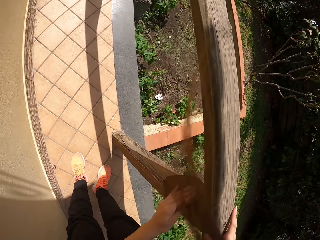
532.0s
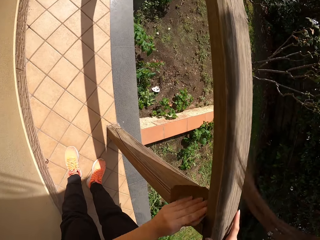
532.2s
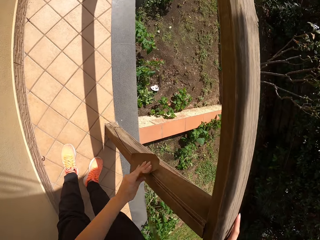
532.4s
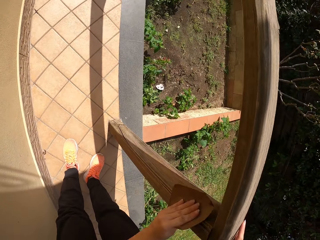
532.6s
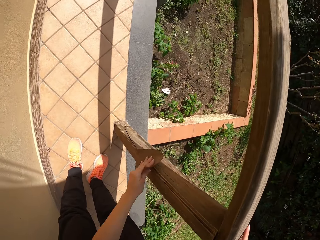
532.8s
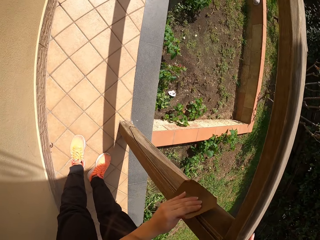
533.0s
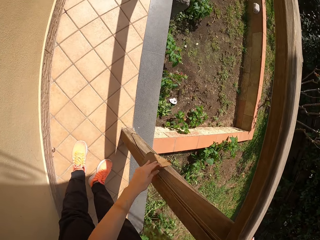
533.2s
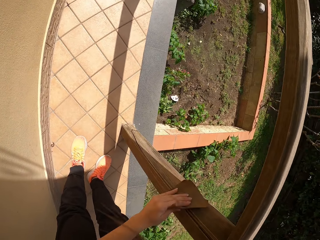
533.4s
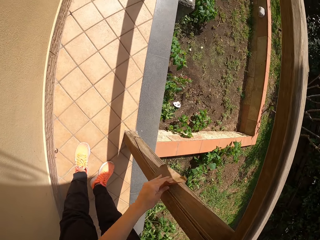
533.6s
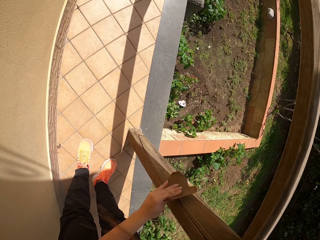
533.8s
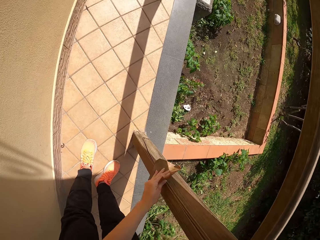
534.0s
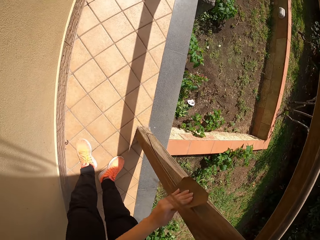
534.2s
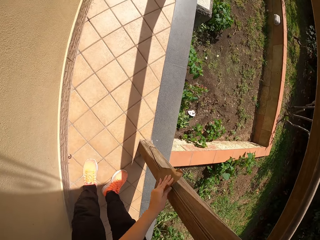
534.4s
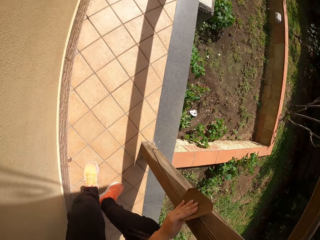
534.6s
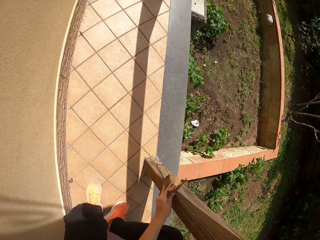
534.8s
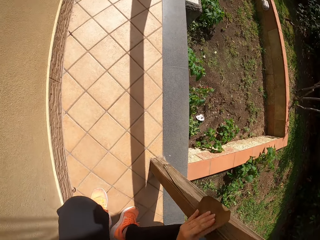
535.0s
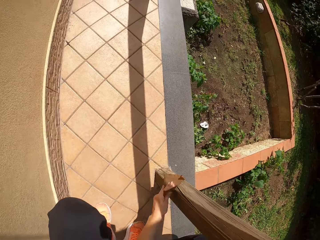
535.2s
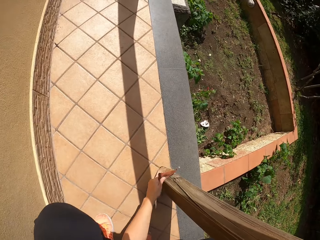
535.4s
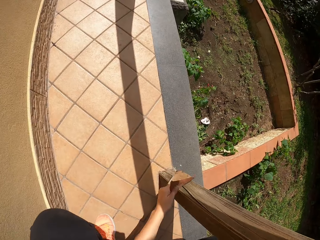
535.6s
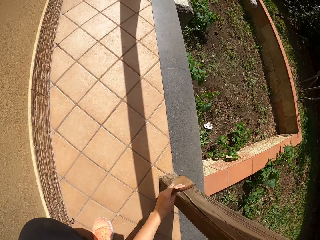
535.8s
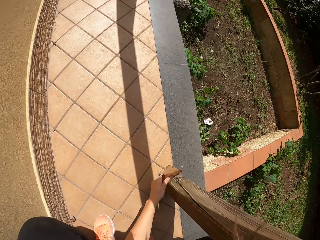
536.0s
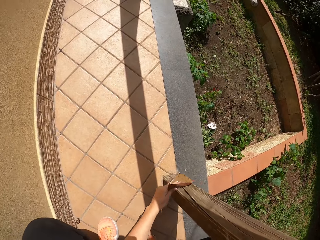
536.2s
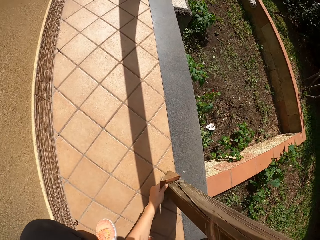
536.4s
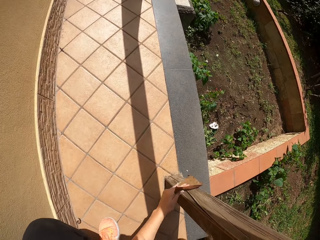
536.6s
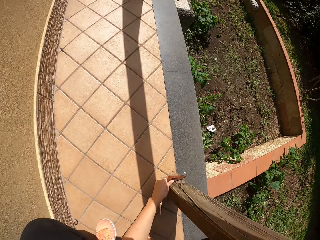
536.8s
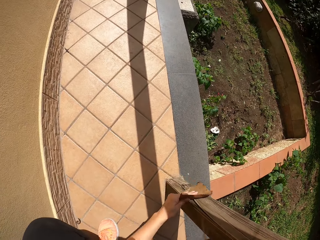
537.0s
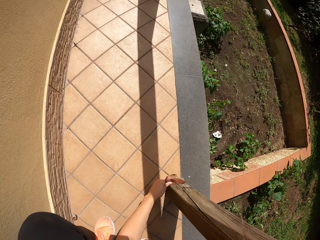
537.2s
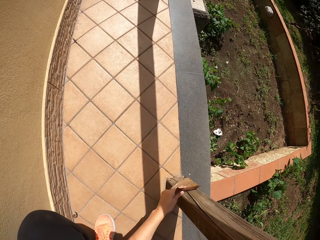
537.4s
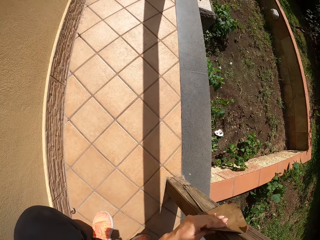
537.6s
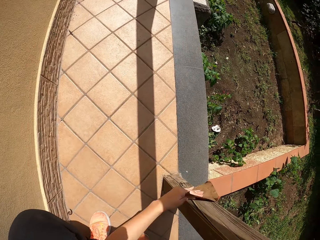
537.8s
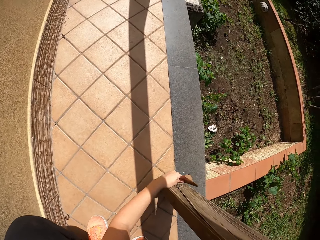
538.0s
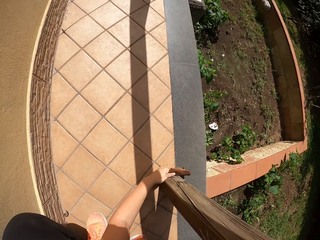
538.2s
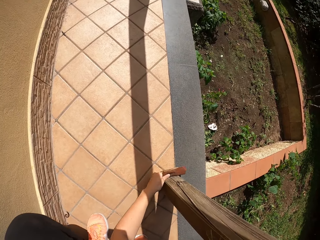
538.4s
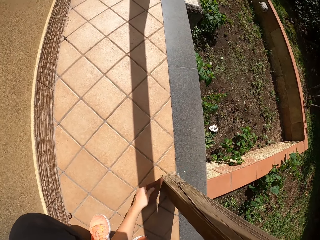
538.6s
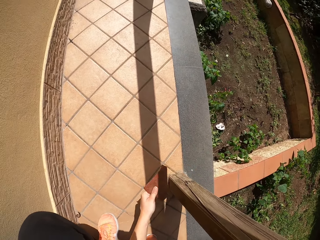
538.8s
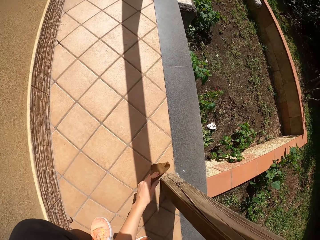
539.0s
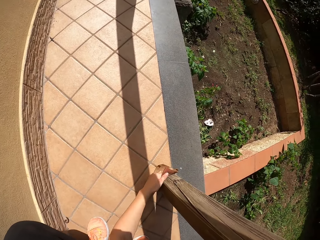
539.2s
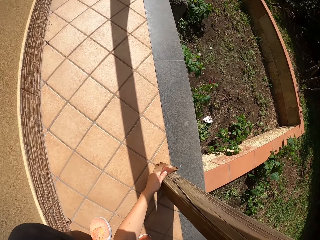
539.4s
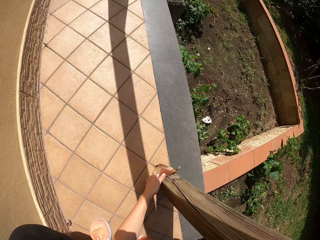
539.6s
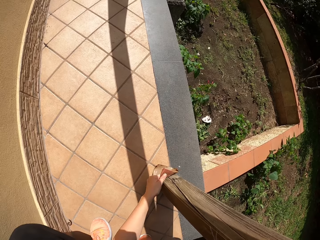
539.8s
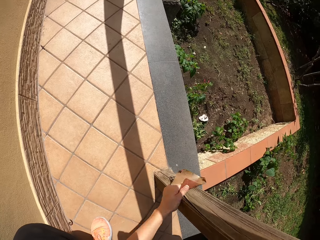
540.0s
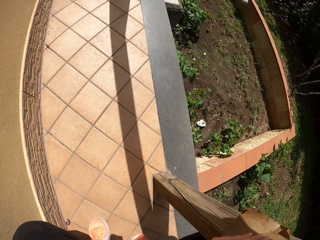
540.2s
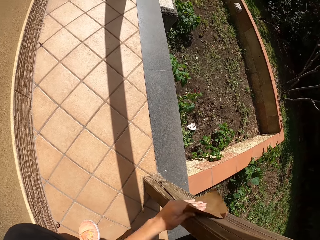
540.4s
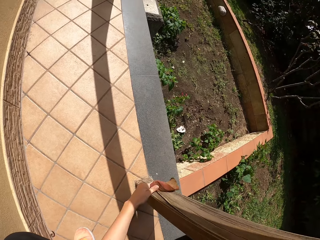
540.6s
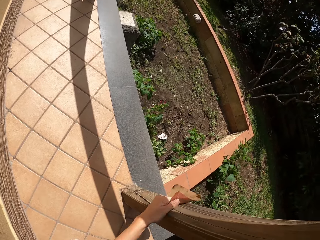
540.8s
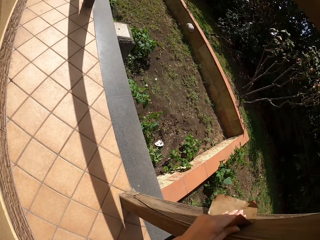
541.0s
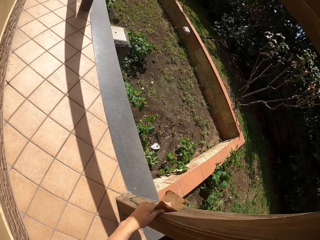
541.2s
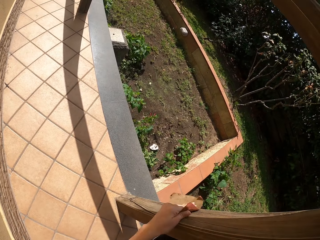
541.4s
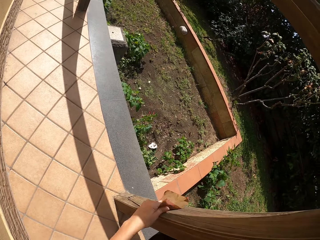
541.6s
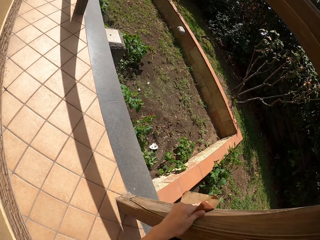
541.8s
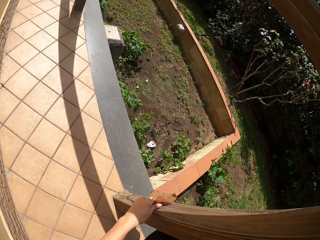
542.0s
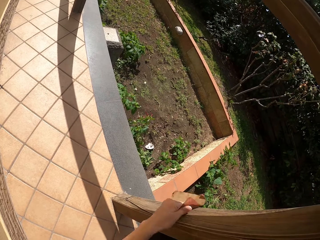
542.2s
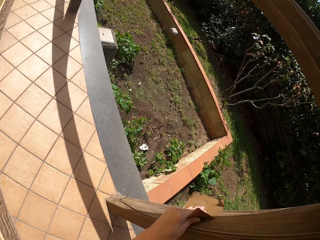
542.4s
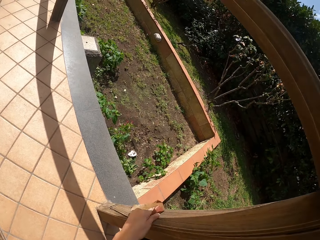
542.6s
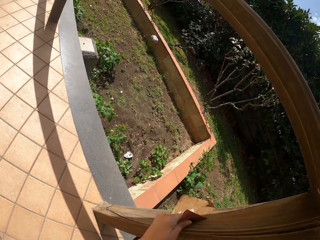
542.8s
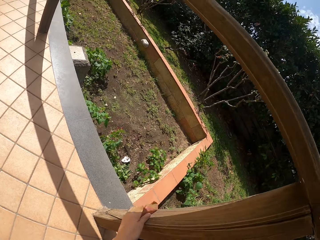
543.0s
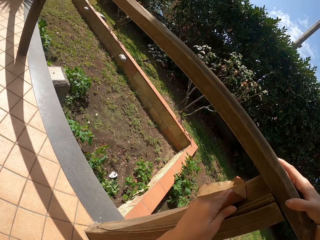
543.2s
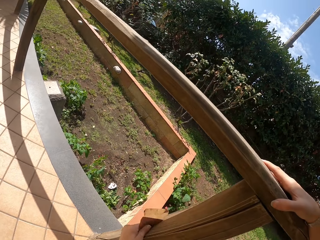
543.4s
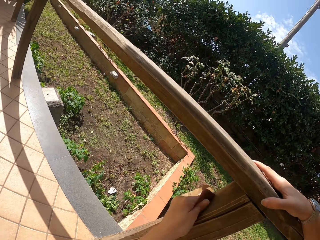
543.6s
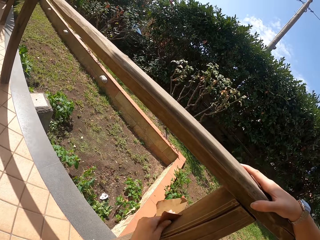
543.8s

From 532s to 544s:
The camera wearer passes the sandpaper from his right hand to his left hand. He continues sandpapering the wood frame. He squats on the verandah sandpapering the wood frame.

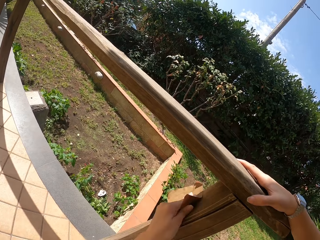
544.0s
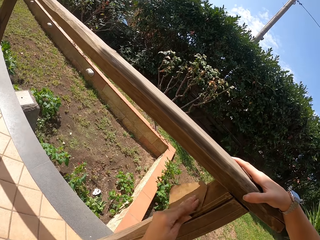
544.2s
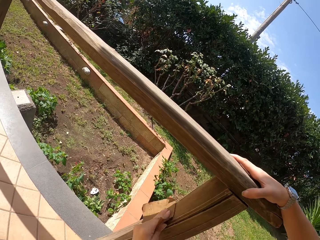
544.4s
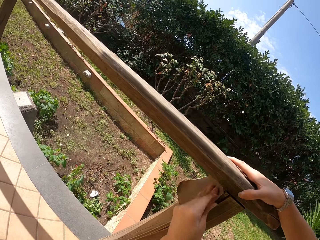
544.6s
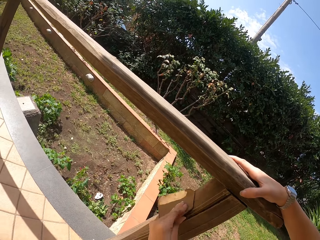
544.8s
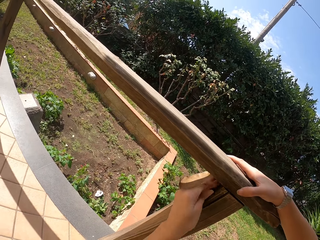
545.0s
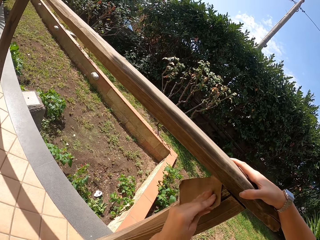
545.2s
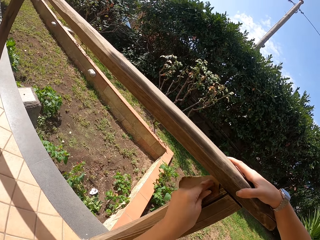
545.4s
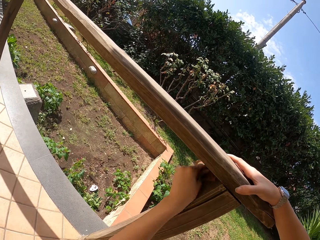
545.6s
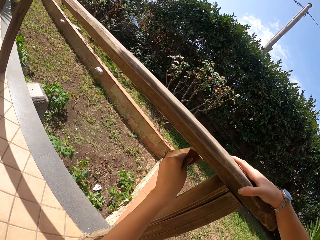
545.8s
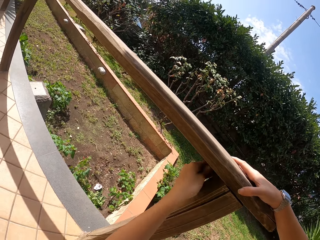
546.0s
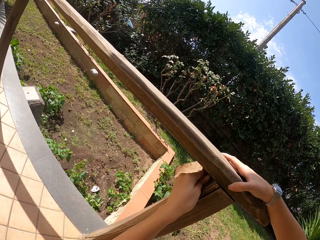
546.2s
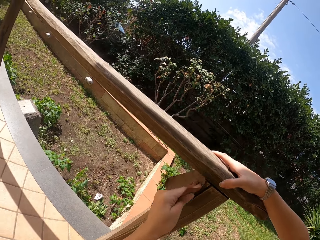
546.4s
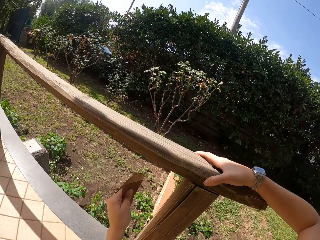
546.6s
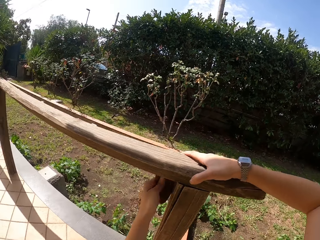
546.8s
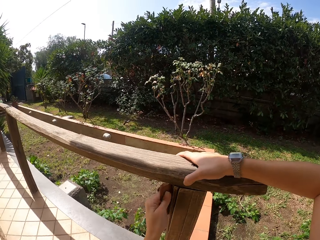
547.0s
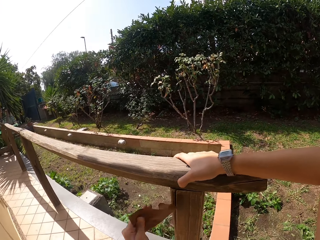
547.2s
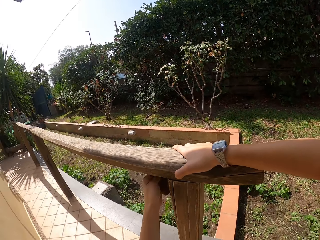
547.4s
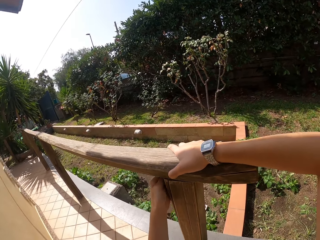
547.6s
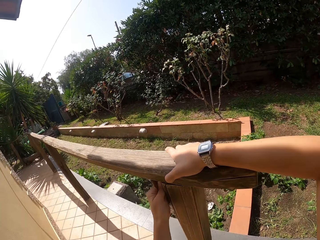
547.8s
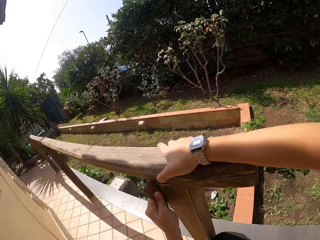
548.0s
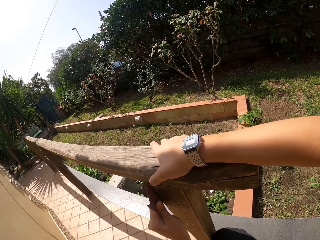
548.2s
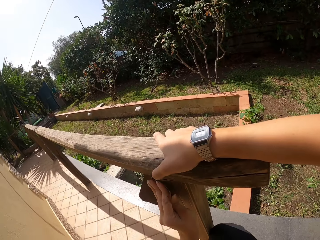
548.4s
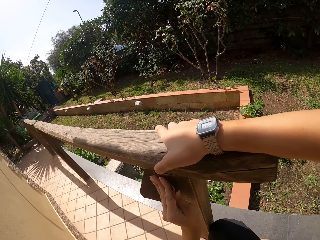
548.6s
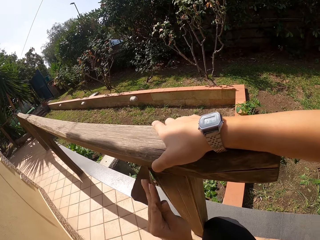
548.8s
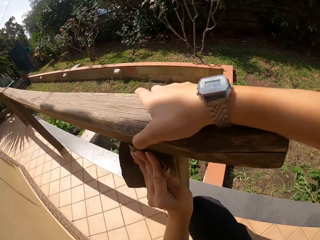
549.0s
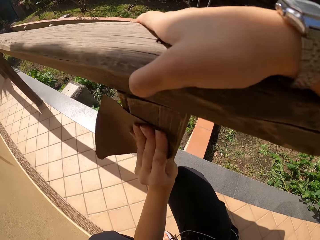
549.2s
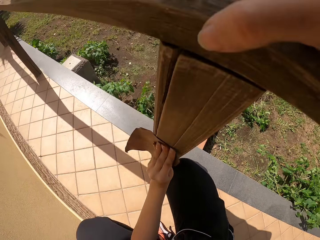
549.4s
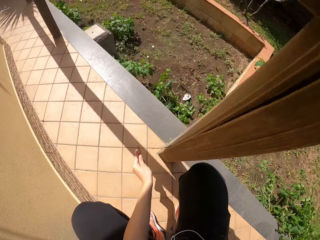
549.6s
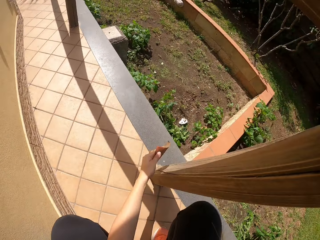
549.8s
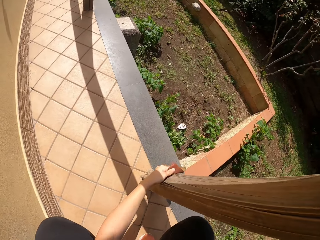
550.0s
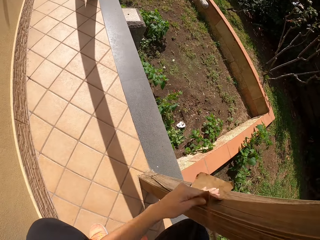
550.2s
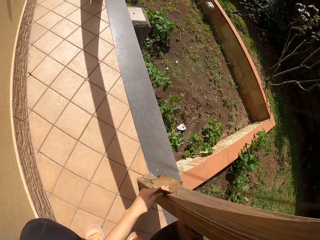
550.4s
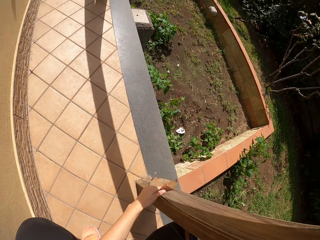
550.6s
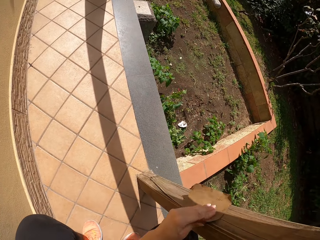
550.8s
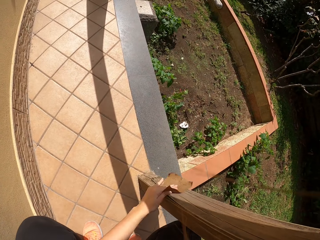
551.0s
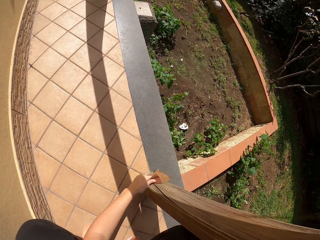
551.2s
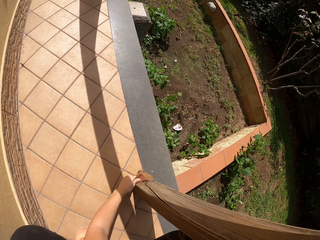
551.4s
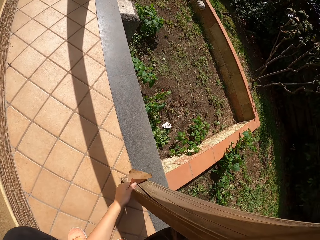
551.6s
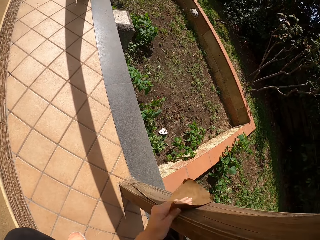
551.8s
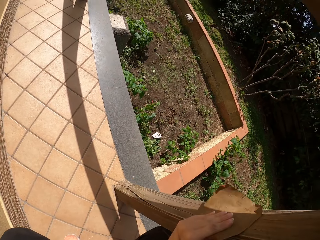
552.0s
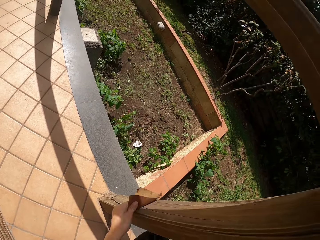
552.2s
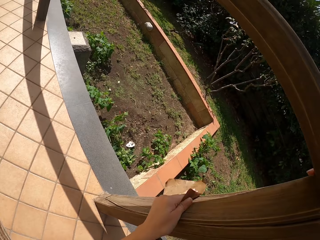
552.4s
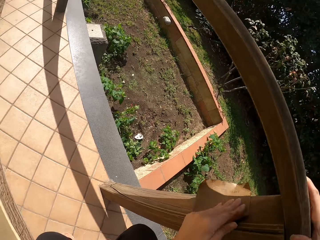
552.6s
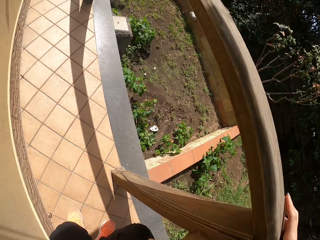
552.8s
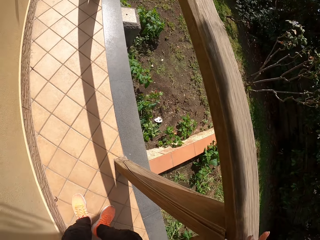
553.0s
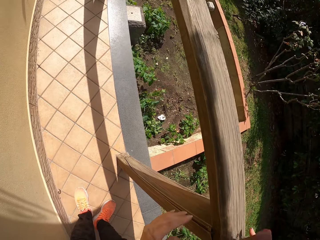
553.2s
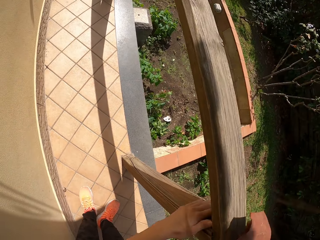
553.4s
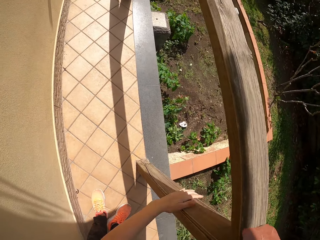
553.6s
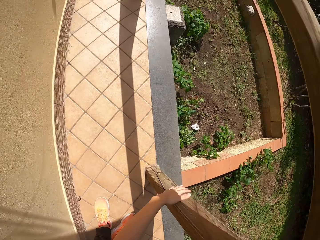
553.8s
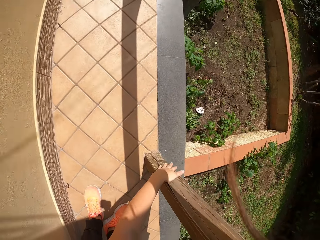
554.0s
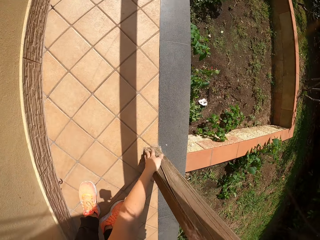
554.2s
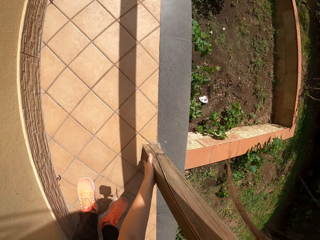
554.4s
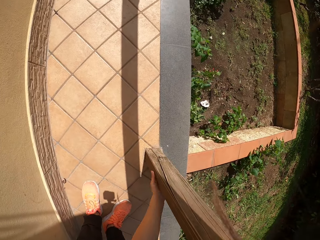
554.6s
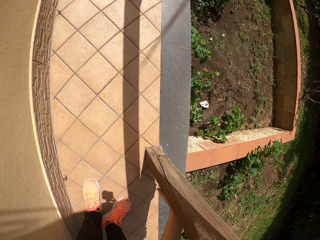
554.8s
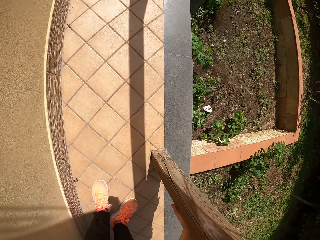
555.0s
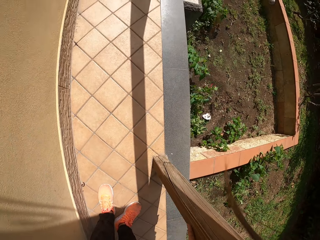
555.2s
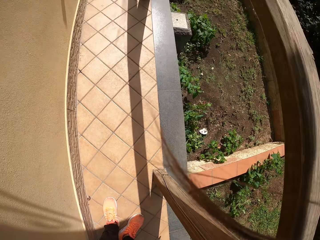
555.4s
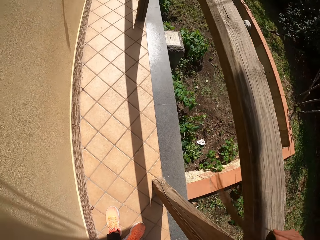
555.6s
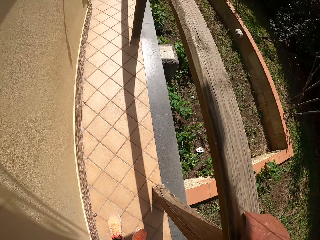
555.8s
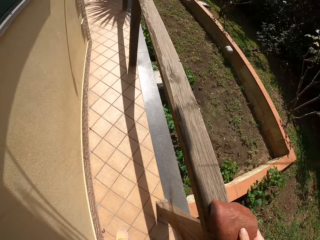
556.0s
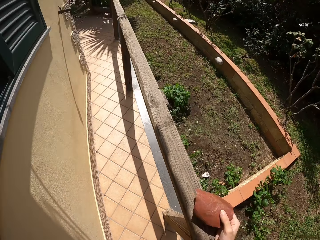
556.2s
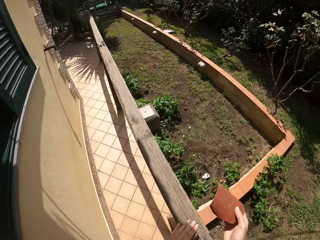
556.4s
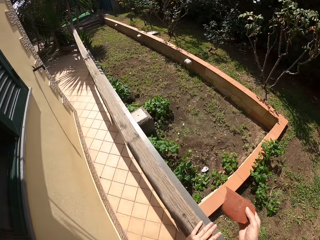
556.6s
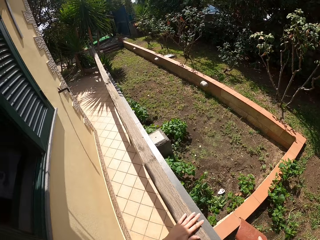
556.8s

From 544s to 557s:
The camera wearer passes the sandpaper from his left hand to his right hand. He touches the wood frame with his left hand.
